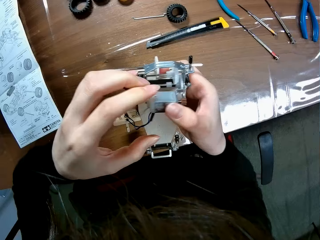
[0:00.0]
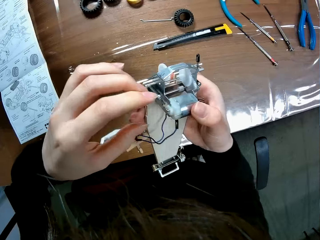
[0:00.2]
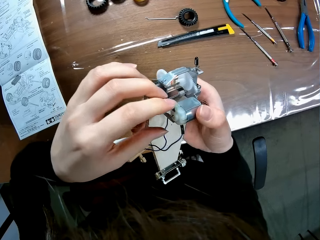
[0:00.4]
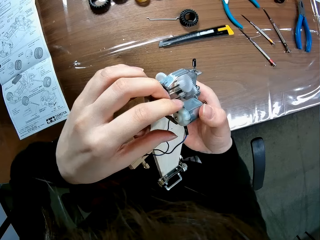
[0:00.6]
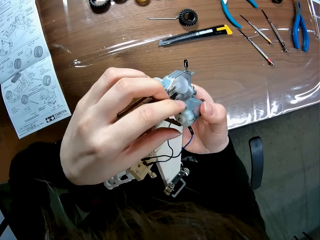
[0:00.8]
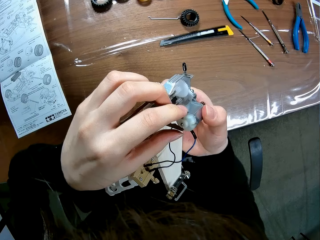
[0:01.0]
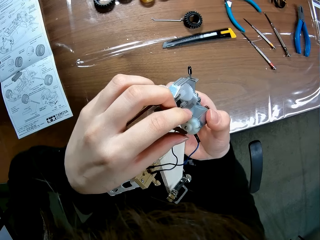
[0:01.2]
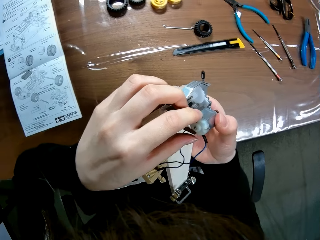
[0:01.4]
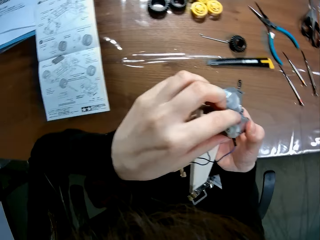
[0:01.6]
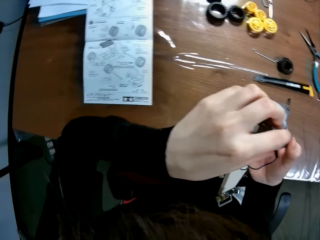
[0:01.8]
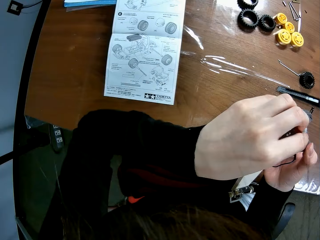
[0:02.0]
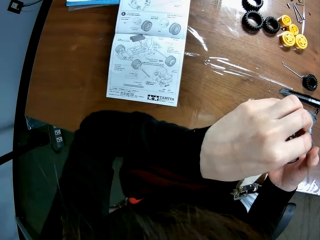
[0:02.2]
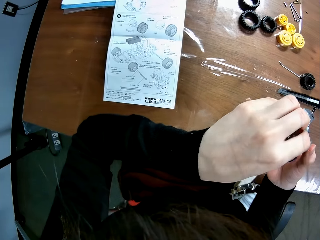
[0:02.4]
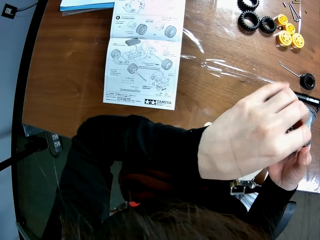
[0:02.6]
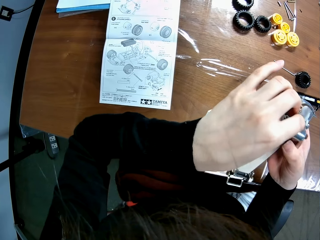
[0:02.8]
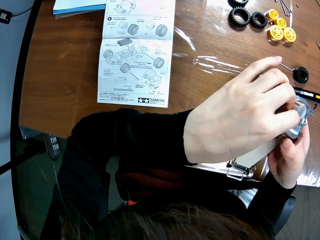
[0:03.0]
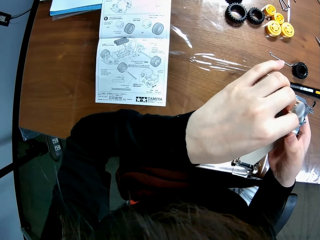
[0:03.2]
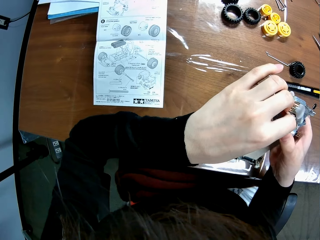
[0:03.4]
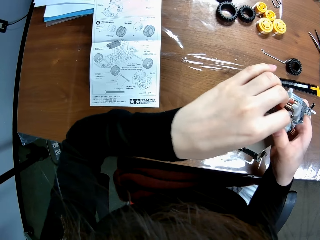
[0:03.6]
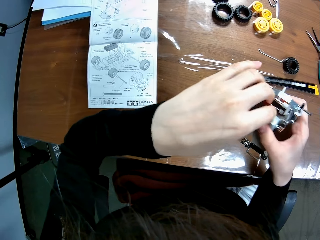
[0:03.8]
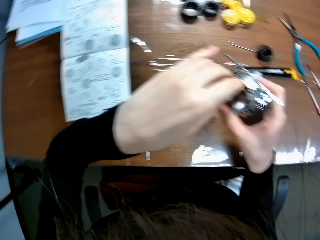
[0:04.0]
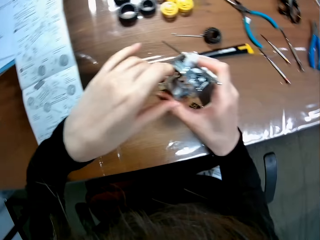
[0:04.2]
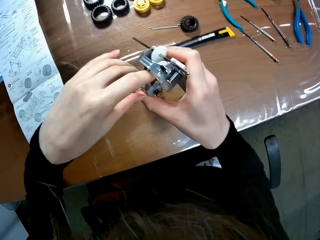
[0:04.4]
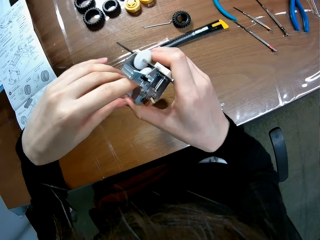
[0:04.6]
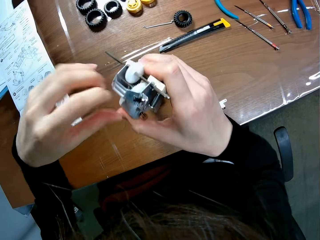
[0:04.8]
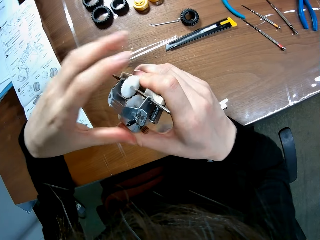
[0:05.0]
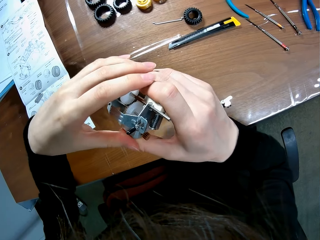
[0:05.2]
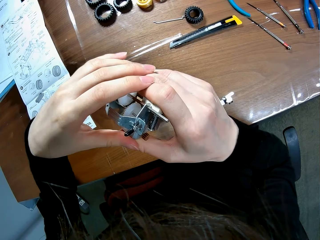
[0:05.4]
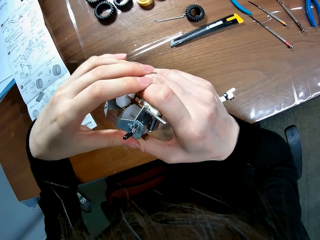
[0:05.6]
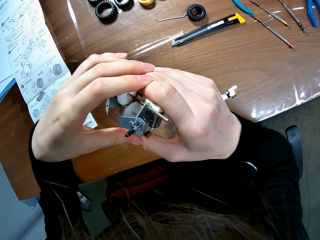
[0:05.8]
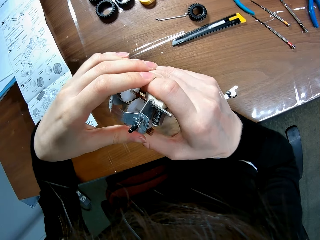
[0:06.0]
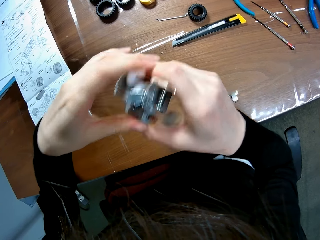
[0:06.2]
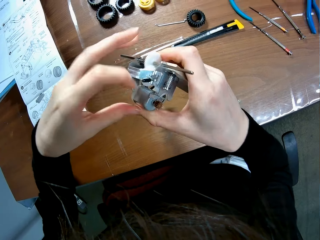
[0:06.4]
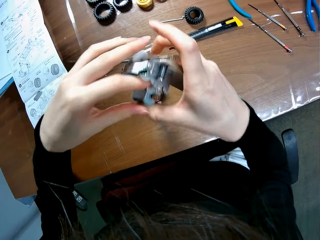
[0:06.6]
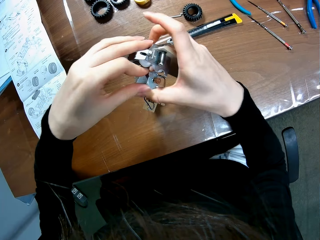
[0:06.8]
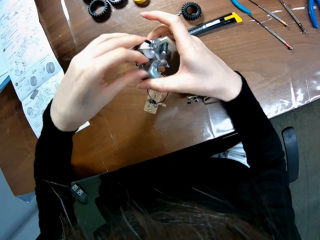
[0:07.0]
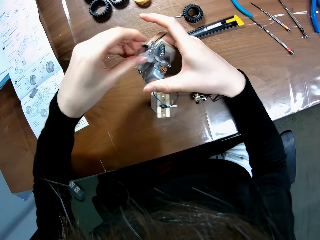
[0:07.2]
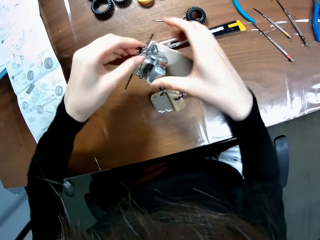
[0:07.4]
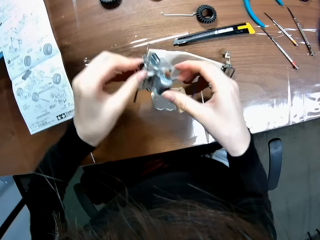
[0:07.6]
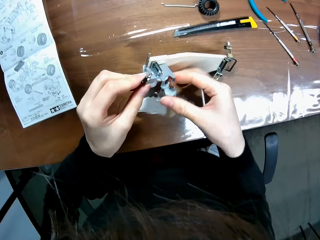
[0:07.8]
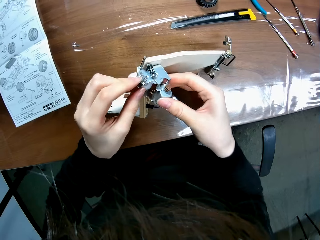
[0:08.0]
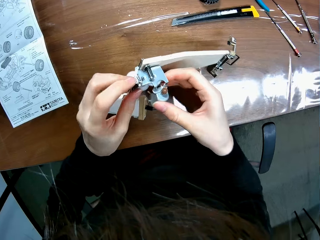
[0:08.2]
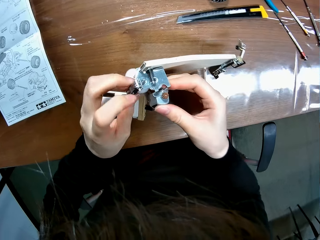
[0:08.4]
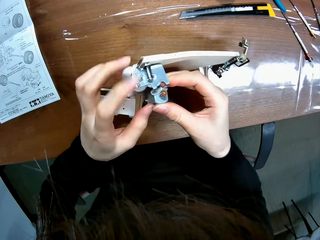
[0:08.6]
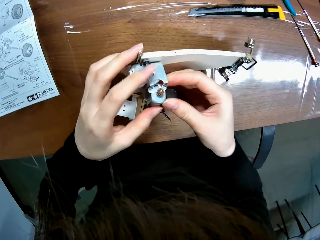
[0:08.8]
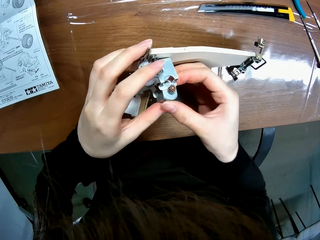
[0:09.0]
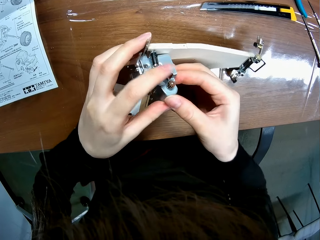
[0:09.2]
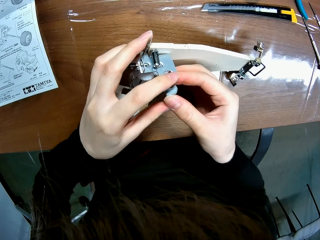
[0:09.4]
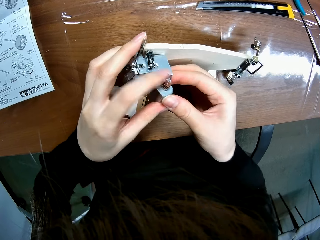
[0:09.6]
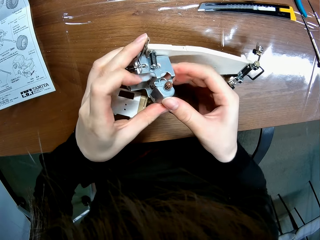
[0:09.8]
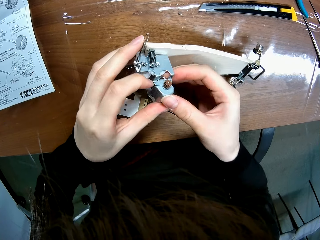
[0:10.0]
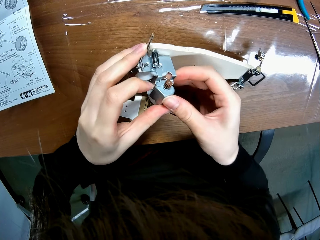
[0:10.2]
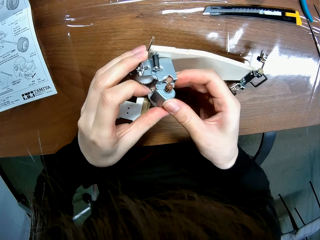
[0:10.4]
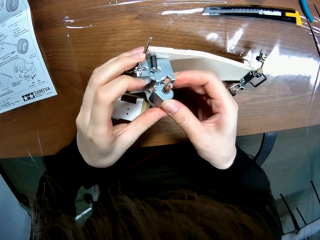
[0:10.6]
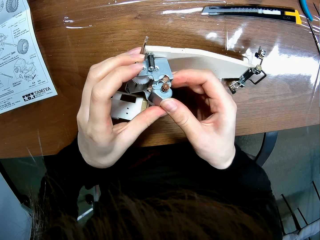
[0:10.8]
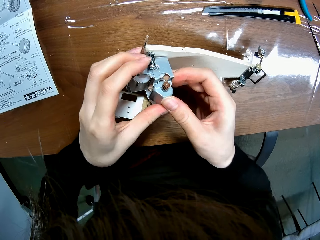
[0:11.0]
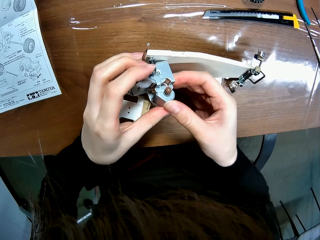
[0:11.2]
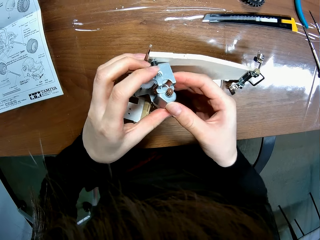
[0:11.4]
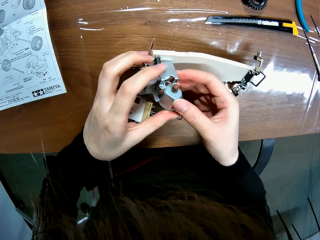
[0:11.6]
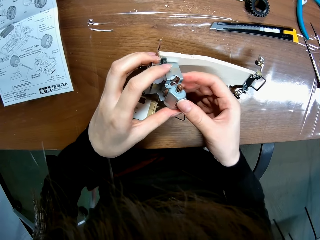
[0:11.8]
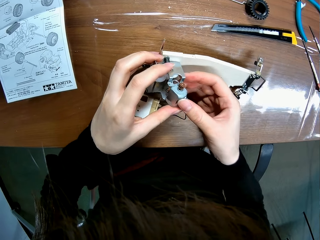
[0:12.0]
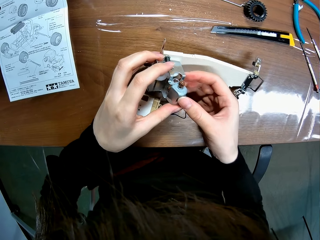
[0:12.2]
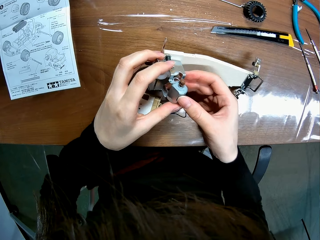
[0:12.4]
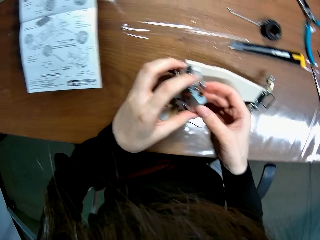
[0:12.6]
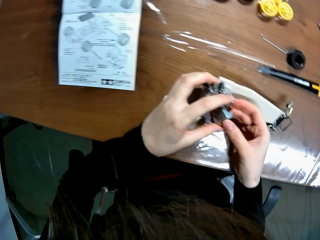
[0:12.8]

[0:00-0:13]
The camera wearer holds an assembled race car or whole chassis. They put a motor in the race car. They remove the motor. They adjust the motor in the race car.

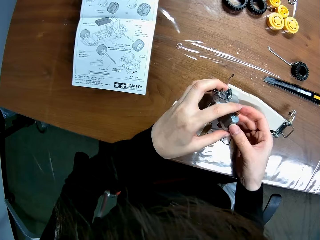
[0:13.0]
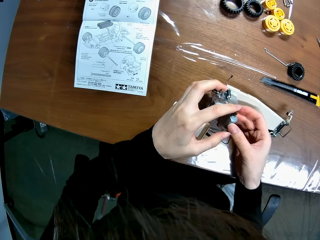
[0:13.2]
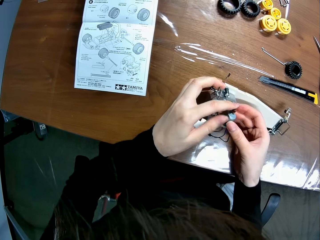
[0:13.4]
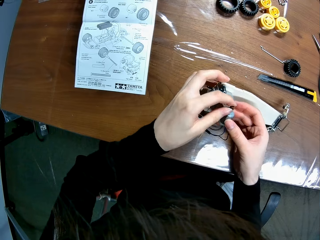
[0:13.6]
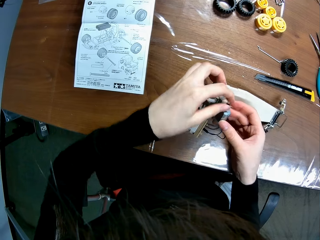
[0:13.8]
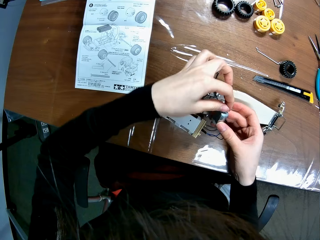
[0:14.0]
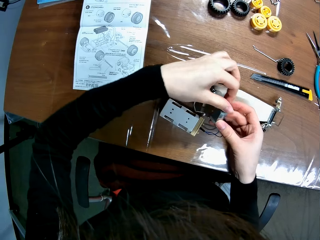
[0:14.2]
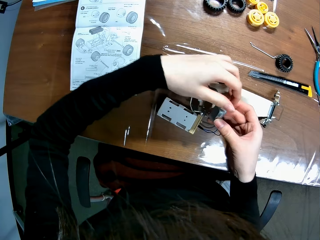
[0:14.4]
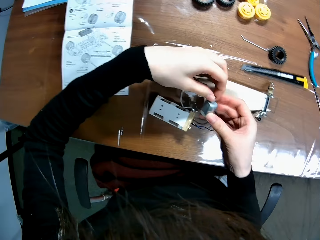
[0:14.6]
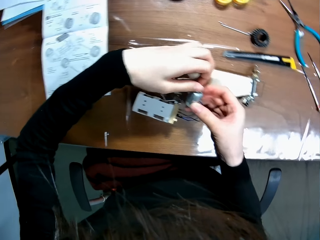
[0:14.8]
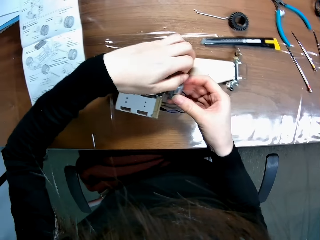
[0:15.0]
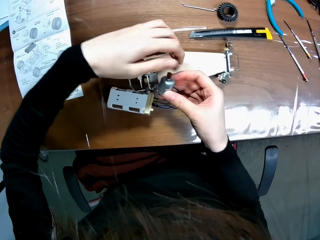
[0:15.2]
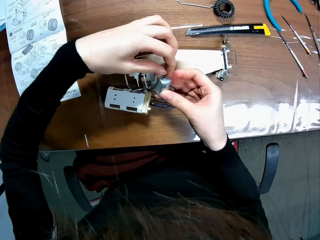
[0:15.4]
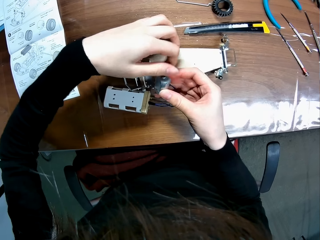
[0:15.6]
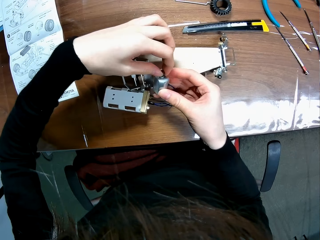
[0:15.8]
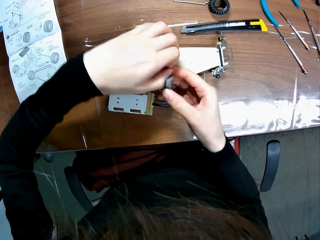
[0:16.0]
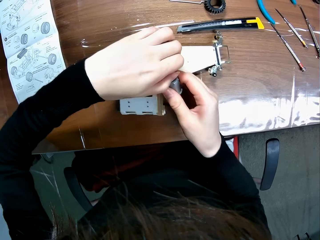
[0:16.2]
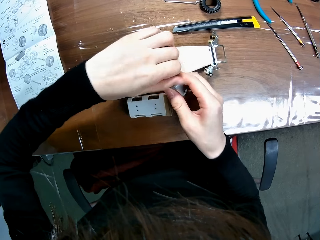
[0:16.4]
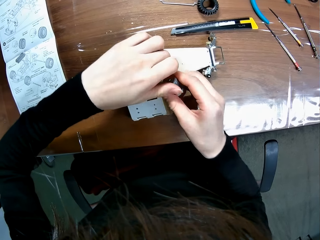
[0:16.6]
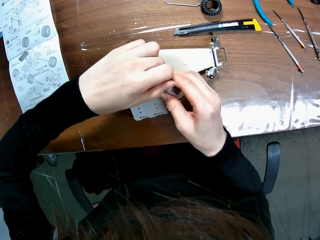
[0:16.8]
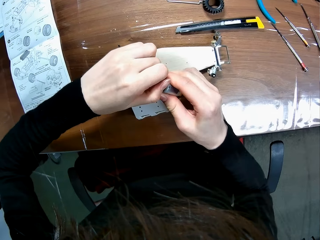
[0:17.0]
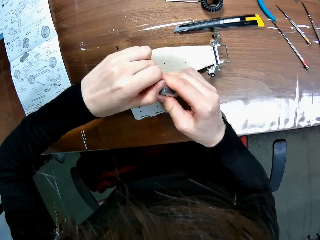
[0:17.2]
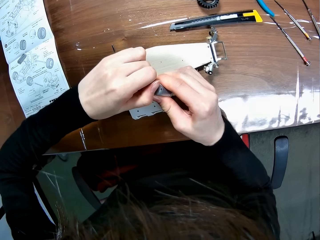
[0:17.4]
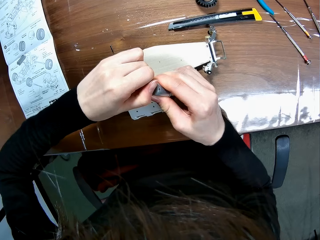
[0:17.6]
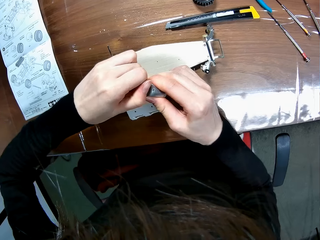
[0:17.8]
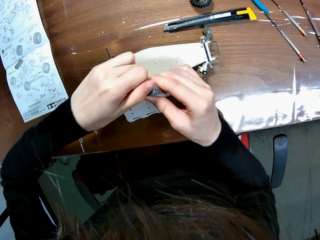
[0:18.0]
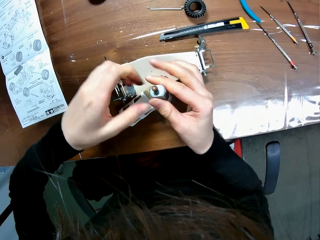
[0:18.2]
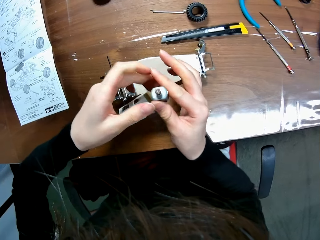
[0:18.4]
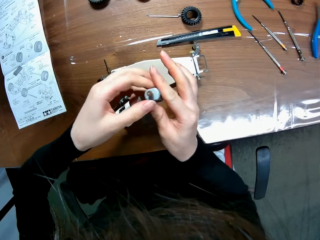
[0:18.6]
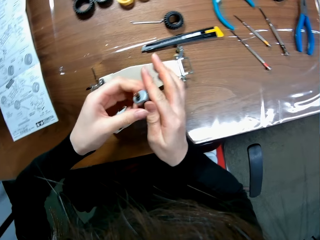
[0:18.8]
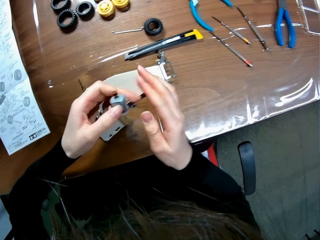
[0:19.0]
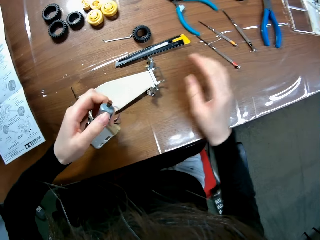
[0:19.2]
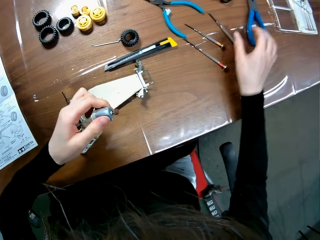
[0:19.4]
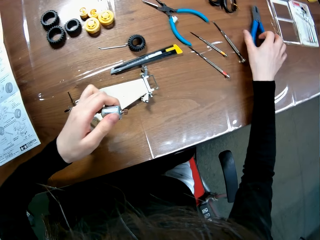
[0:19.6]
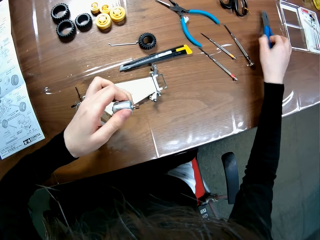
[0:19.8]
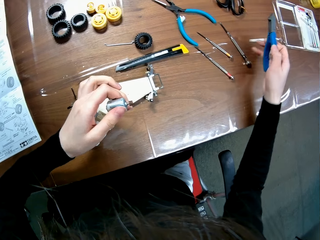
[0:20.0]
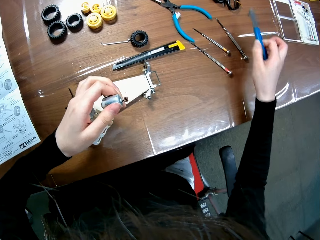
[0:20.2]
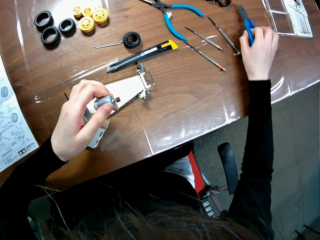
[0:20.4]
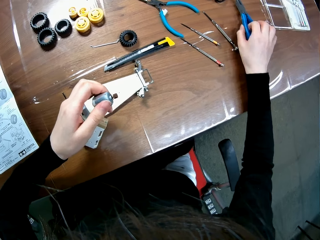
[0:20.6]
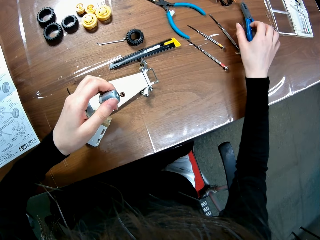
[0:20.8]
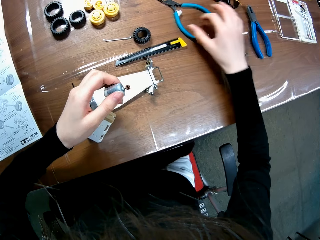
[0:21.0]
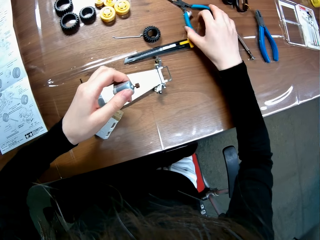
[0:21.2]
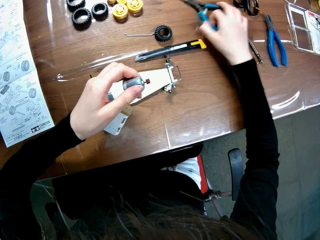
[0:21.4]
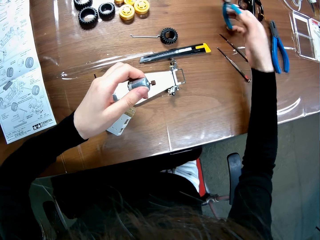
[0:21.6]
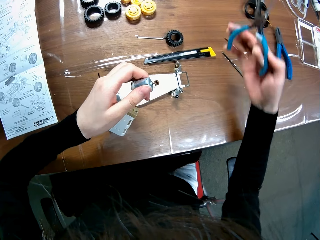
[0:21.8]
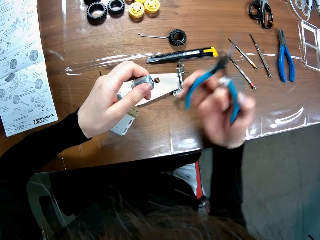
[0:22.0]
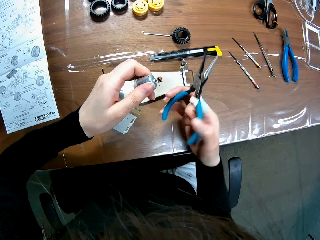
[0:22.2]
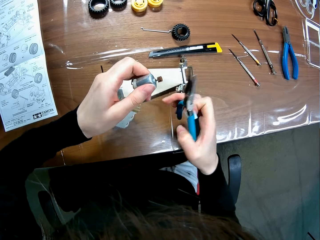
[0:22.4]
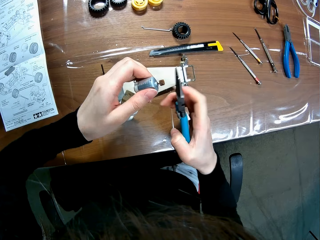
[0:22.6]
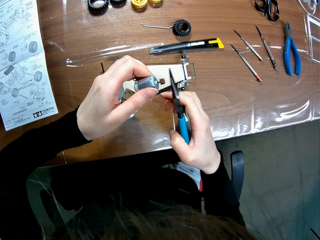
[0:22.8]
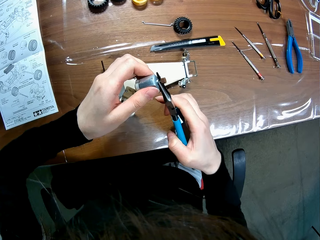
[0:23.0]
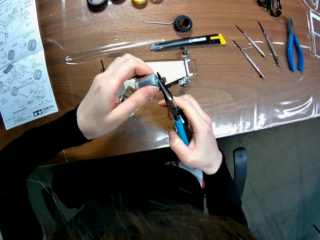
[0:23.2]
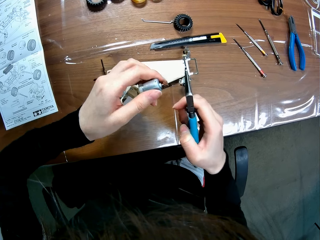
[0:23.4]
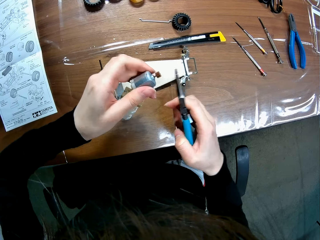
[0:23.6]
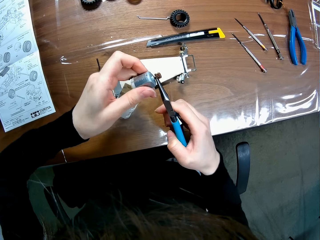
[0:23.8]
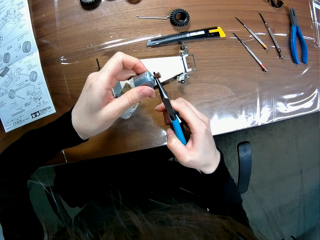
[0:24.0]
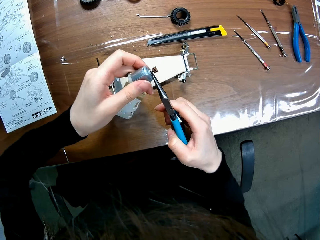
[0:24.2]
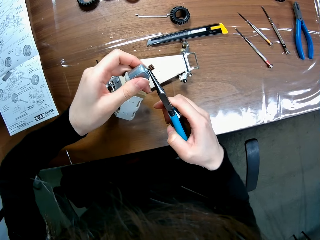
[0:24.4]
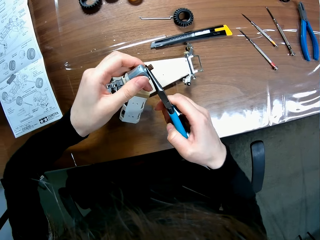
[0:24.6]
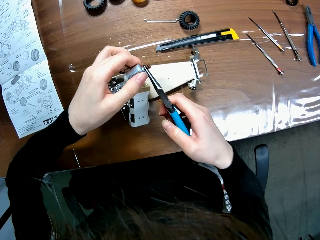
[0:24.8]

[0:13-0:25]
The camera wearer rolls the screw or lid of the motor in the race car. He pulls the motor lid. He passes the motor from his right hand to his left hand. He picks up a type of plier on a table. He drops the type of plier on the table. He picks up a needle nose plier on the table. He pulls the motor lid with the needle nose plier. He adjusts the screw of the motor with the needle nose plier.
